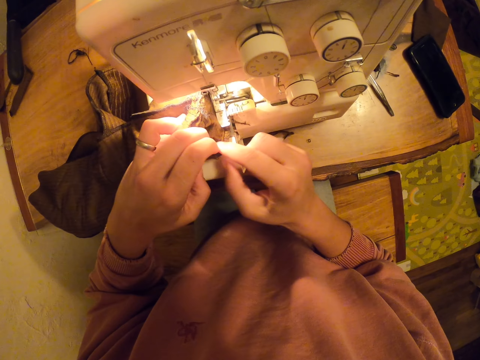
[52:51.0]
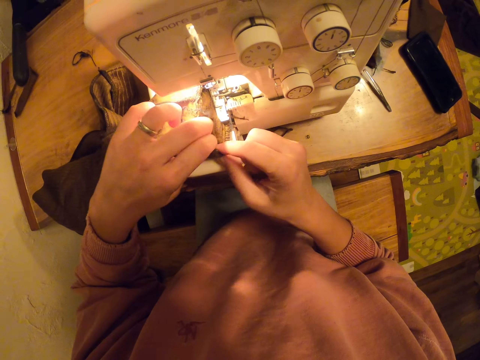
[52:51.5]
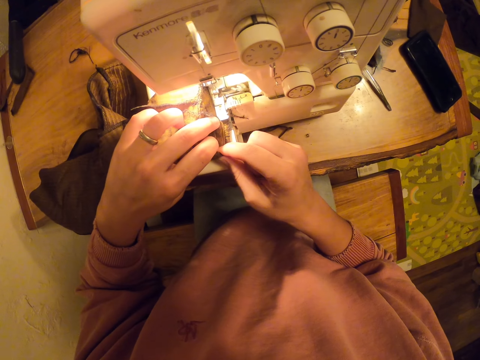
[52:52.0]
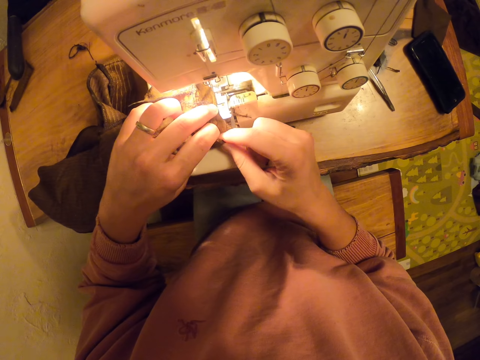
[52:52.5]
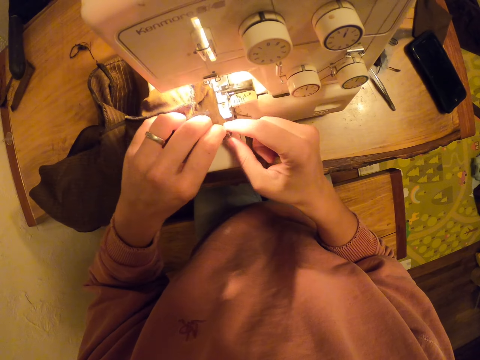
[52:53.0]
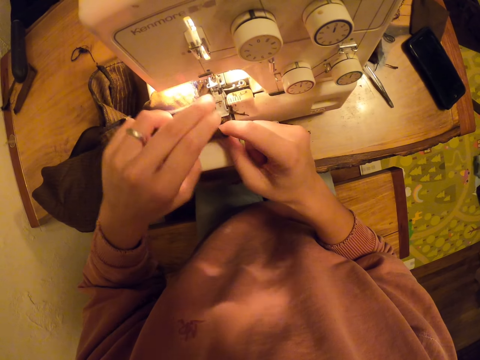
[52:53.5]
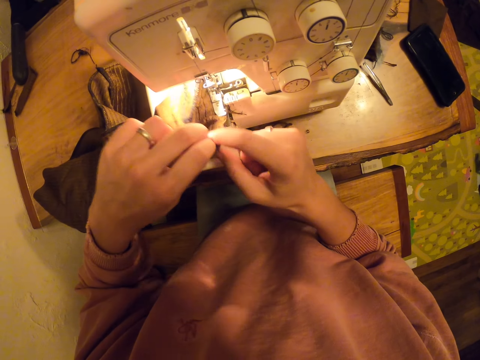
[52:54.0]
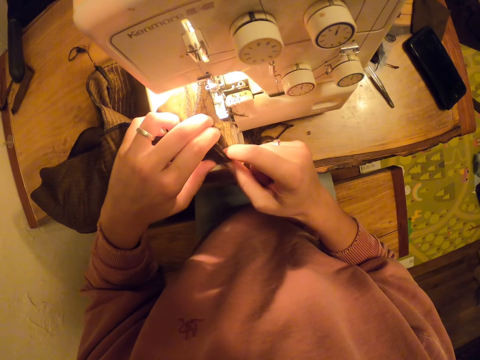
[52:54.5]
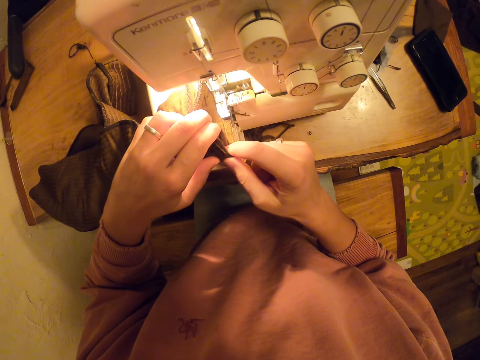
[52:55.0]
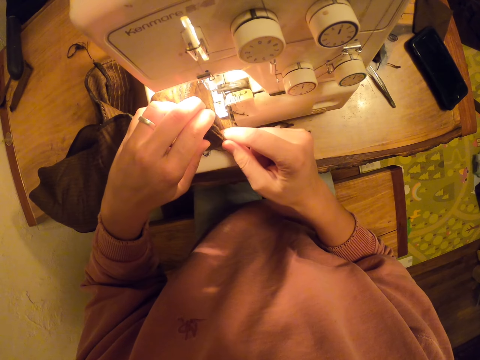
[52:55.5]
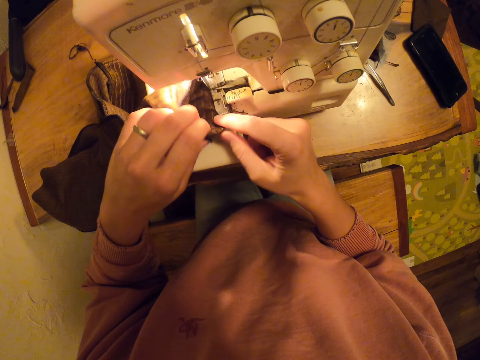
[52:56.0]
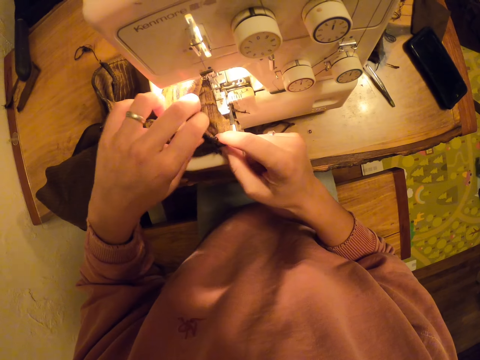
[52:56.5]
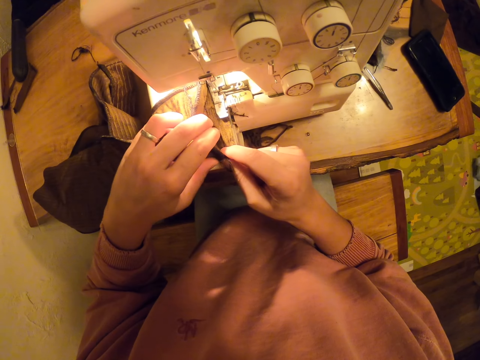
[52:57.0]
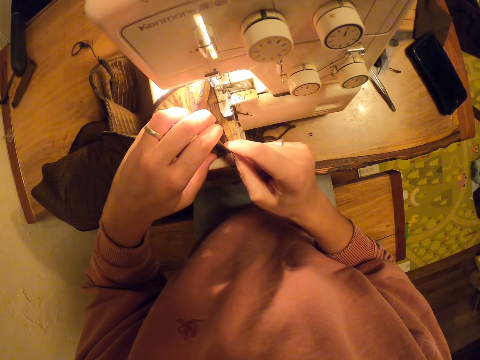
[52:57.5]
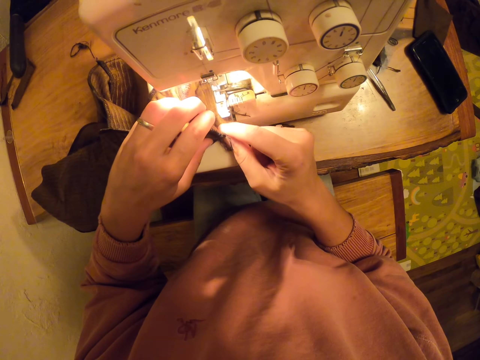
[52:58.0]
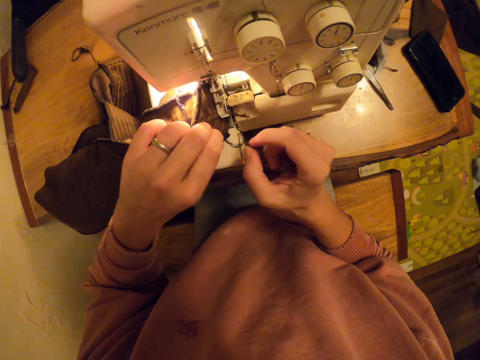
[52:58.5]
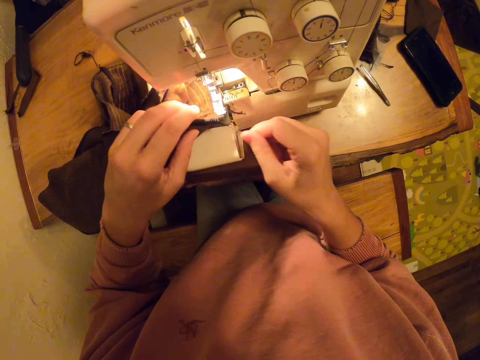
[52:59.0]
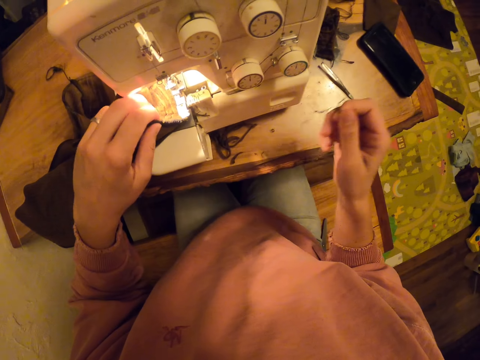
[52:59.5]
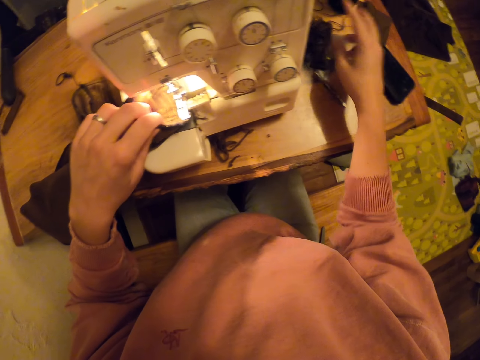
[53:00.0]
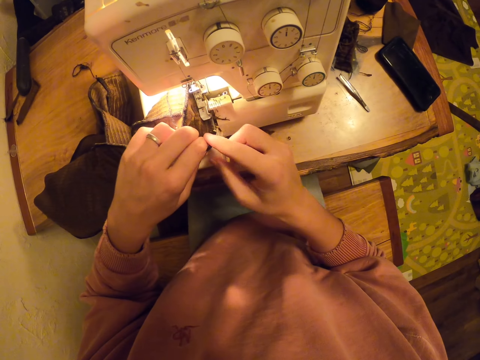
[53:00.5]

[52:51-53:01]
The camera wearer pulls a thread.
